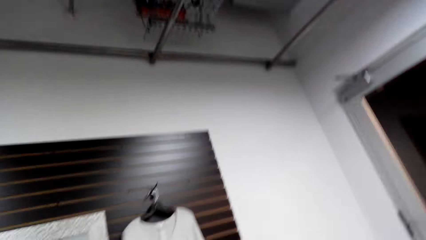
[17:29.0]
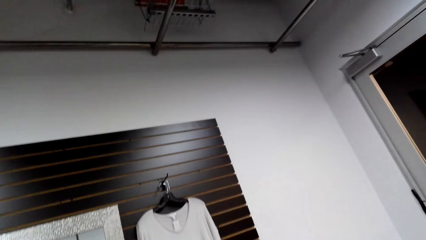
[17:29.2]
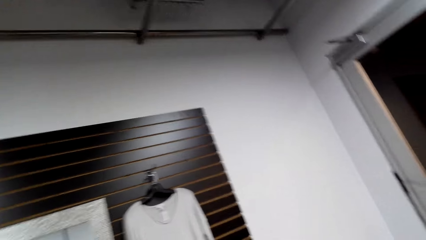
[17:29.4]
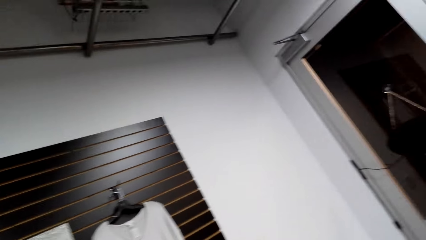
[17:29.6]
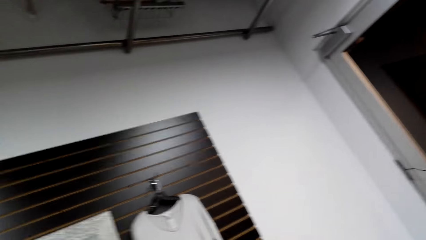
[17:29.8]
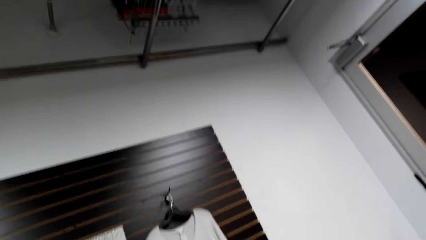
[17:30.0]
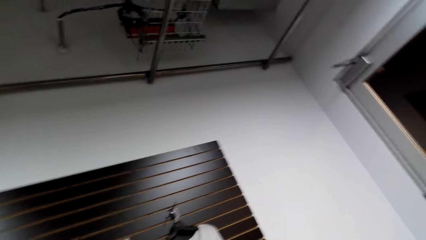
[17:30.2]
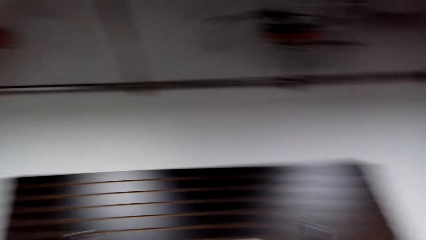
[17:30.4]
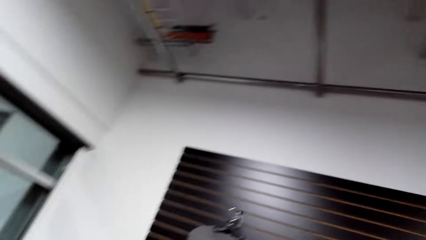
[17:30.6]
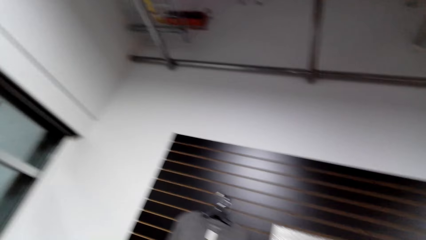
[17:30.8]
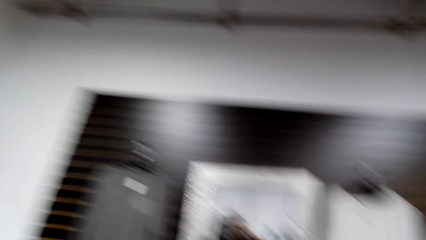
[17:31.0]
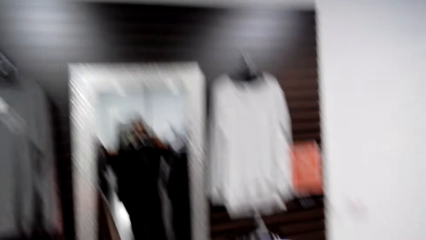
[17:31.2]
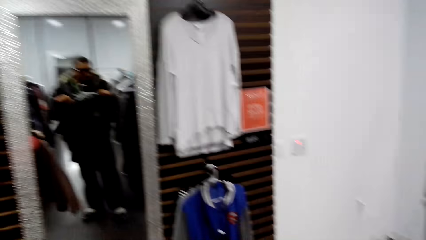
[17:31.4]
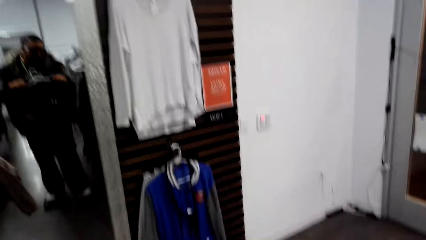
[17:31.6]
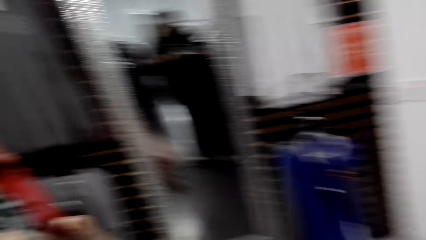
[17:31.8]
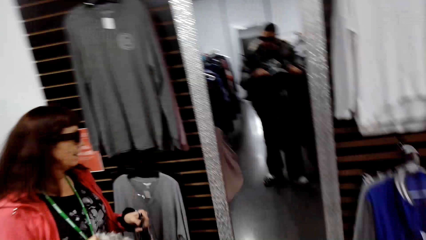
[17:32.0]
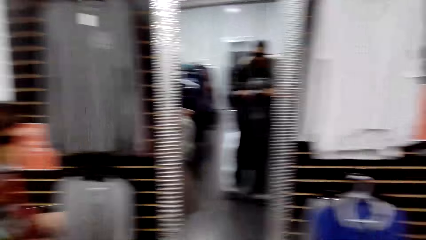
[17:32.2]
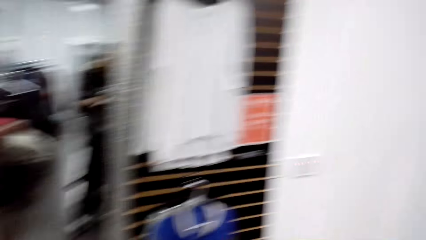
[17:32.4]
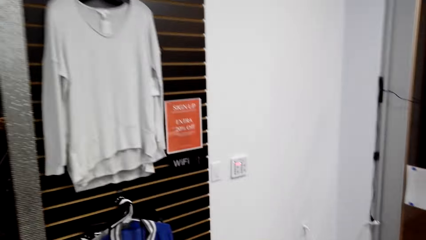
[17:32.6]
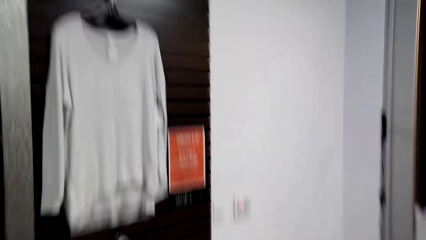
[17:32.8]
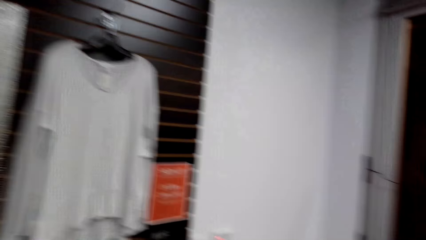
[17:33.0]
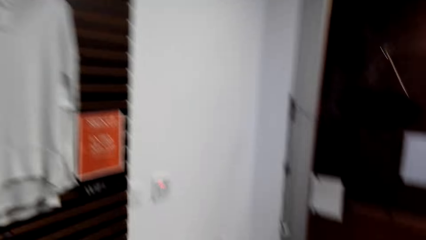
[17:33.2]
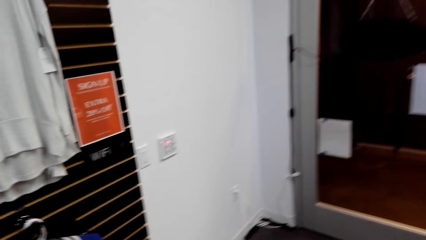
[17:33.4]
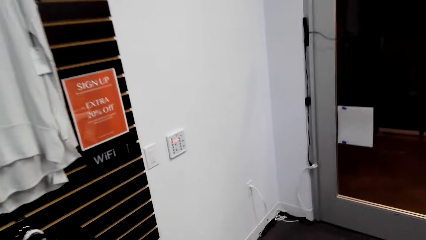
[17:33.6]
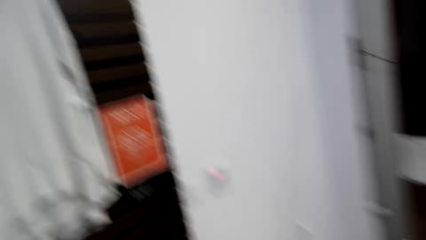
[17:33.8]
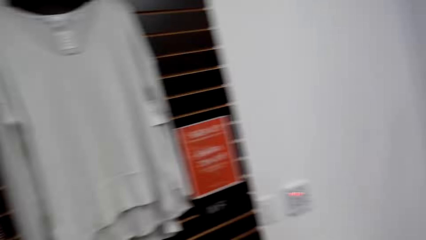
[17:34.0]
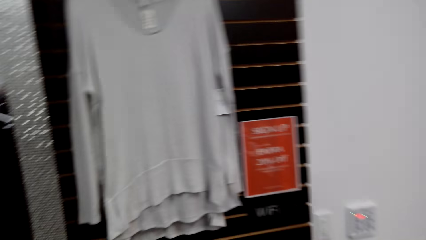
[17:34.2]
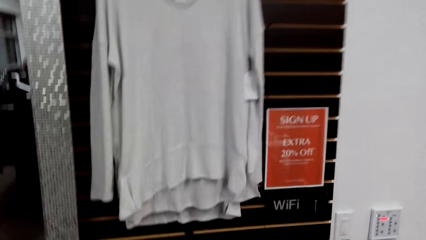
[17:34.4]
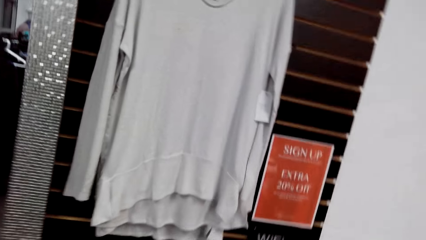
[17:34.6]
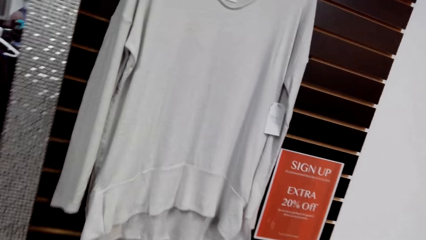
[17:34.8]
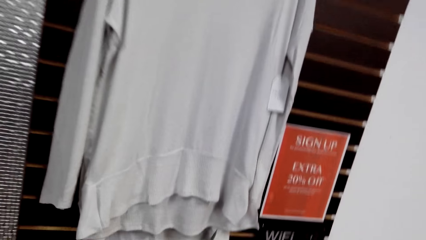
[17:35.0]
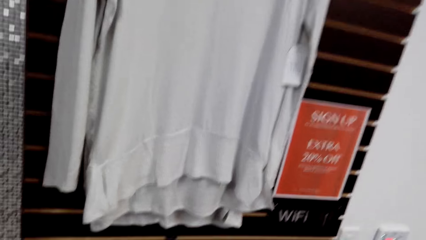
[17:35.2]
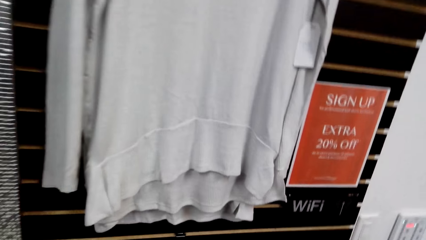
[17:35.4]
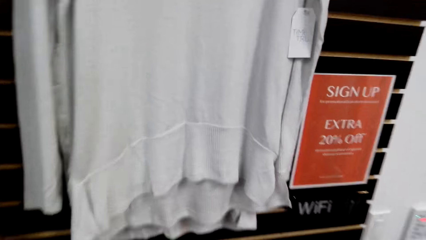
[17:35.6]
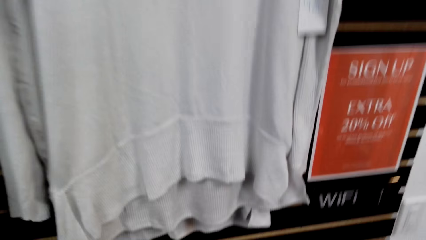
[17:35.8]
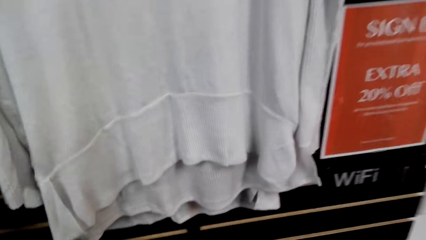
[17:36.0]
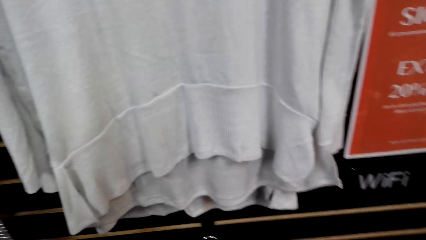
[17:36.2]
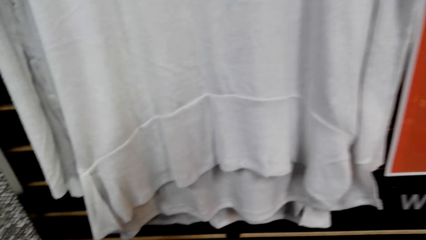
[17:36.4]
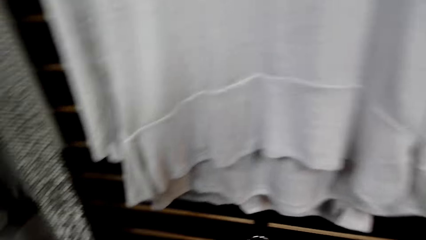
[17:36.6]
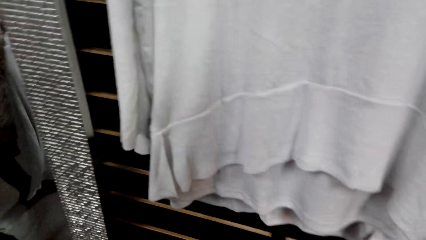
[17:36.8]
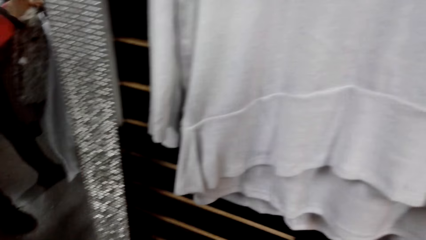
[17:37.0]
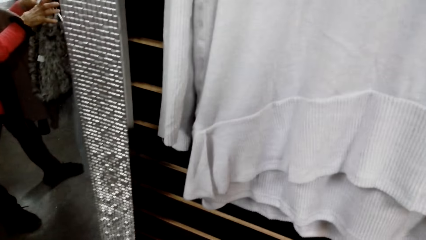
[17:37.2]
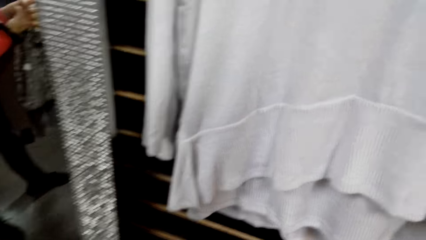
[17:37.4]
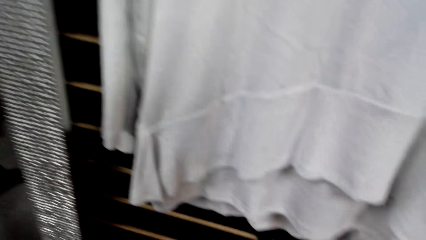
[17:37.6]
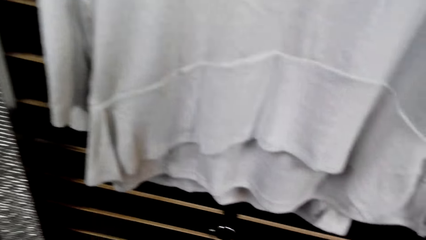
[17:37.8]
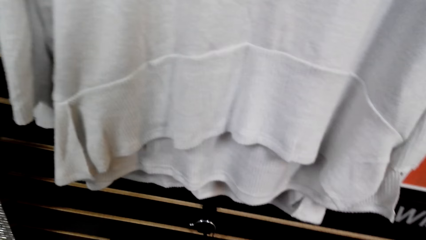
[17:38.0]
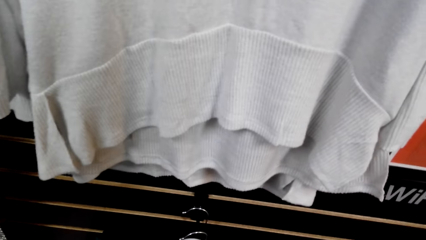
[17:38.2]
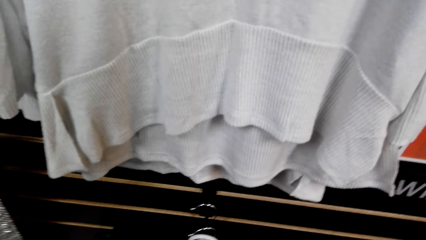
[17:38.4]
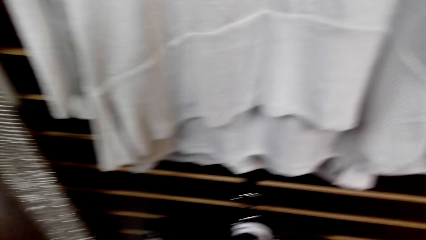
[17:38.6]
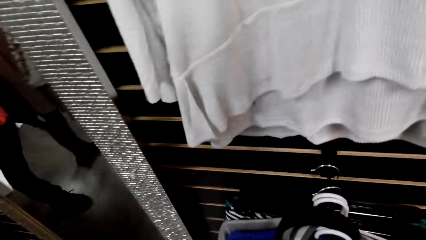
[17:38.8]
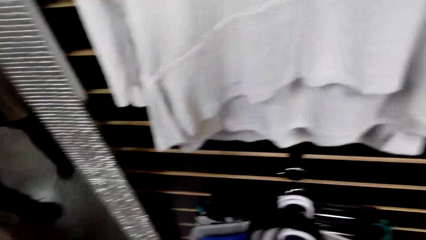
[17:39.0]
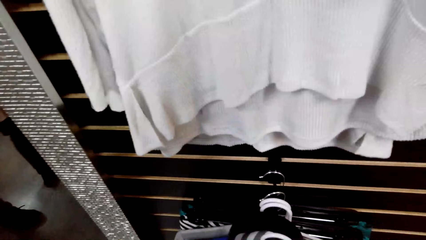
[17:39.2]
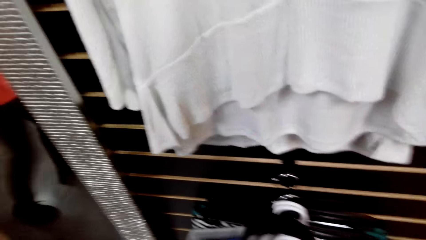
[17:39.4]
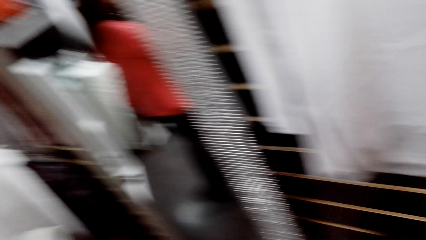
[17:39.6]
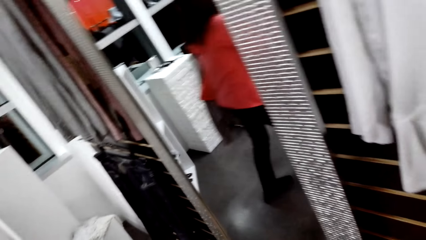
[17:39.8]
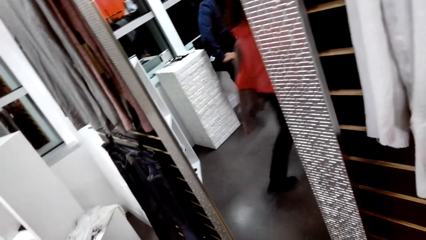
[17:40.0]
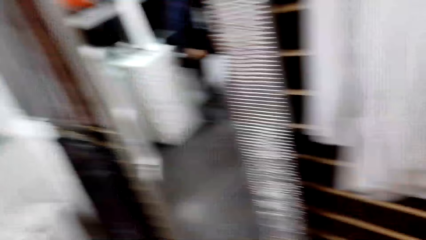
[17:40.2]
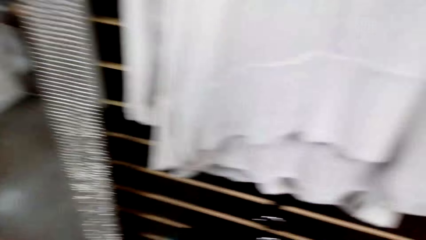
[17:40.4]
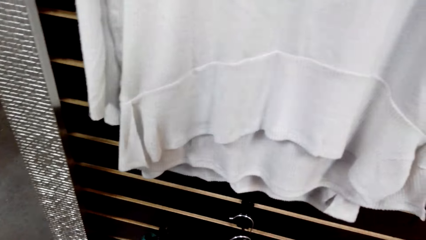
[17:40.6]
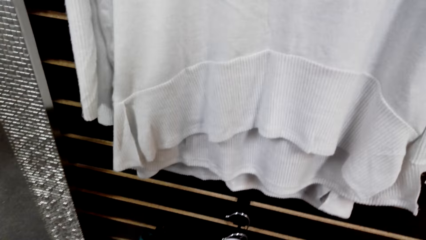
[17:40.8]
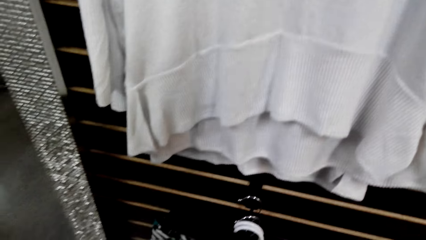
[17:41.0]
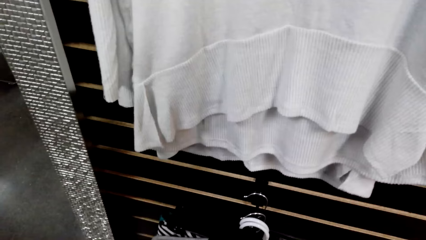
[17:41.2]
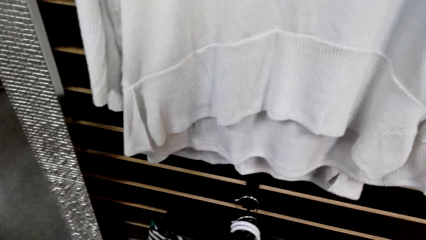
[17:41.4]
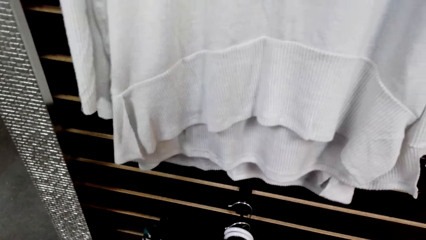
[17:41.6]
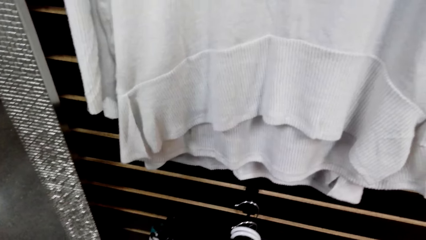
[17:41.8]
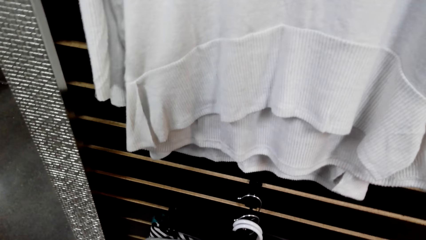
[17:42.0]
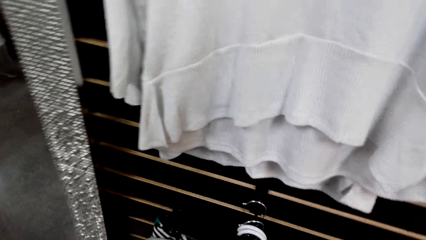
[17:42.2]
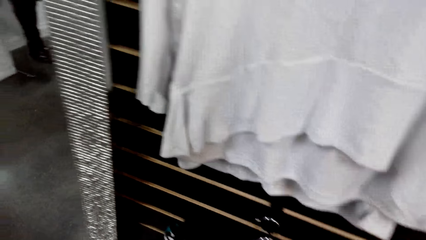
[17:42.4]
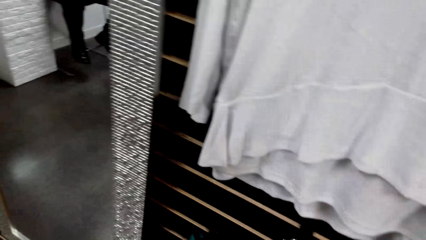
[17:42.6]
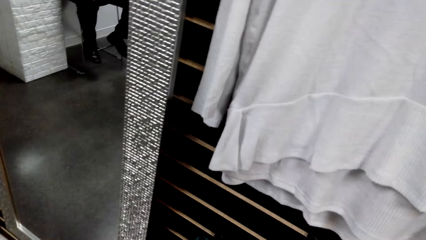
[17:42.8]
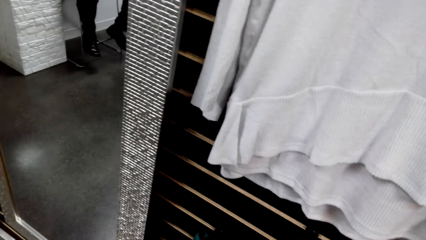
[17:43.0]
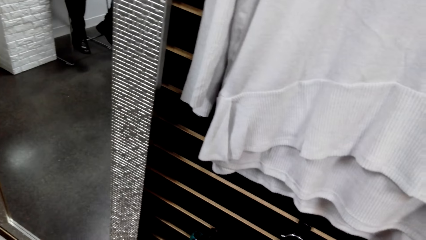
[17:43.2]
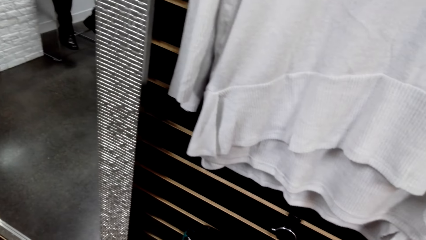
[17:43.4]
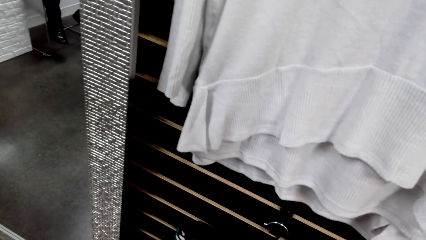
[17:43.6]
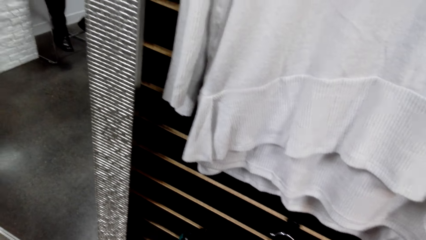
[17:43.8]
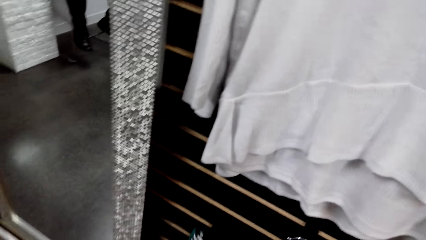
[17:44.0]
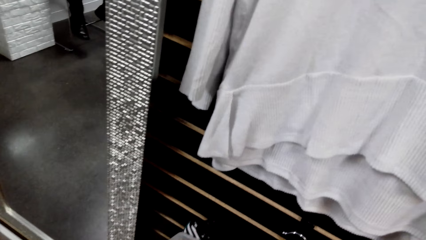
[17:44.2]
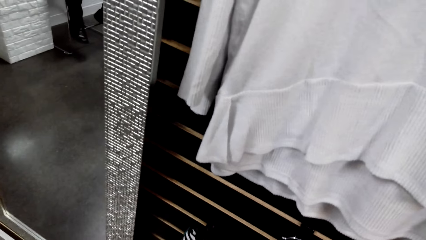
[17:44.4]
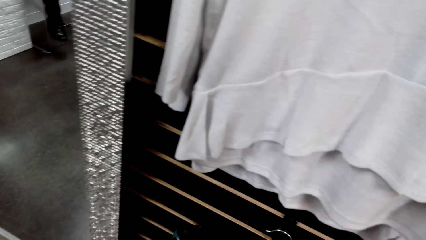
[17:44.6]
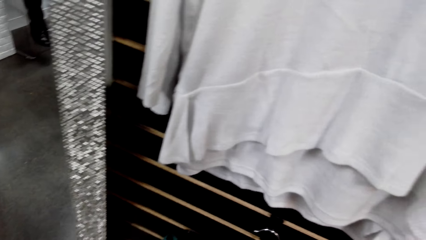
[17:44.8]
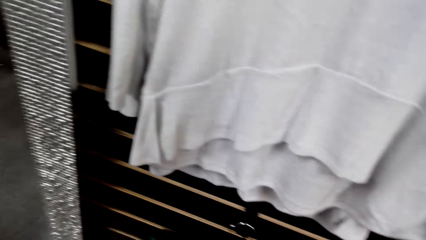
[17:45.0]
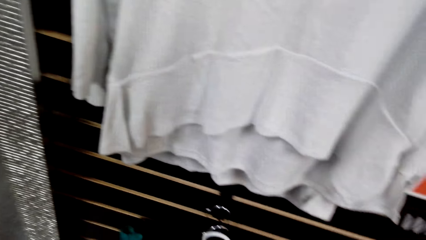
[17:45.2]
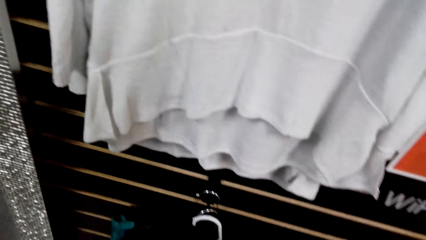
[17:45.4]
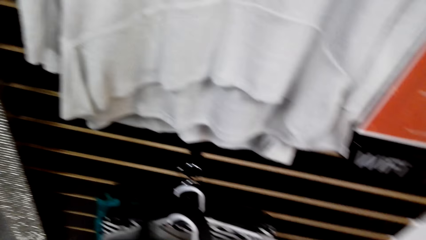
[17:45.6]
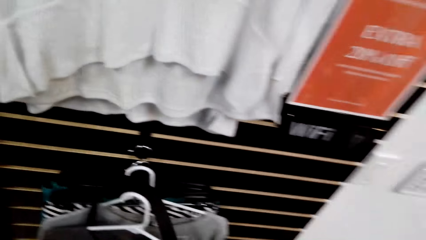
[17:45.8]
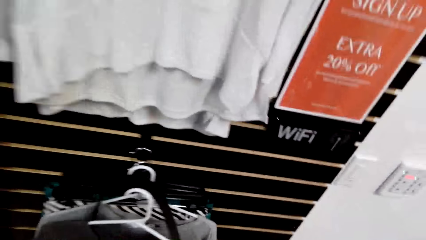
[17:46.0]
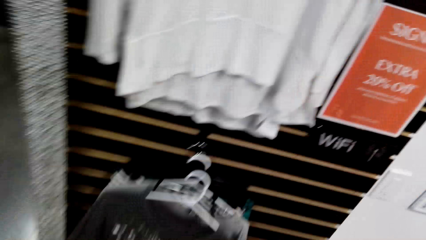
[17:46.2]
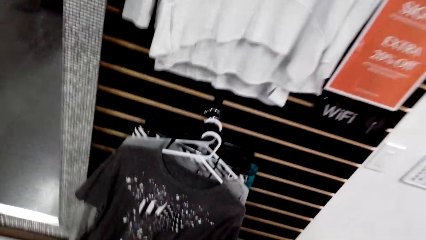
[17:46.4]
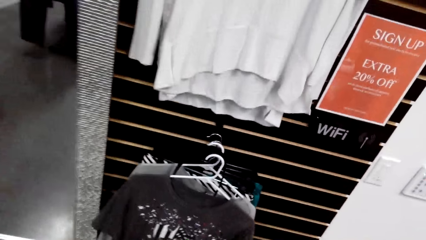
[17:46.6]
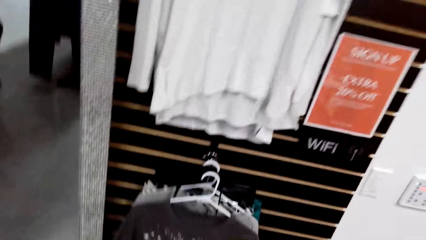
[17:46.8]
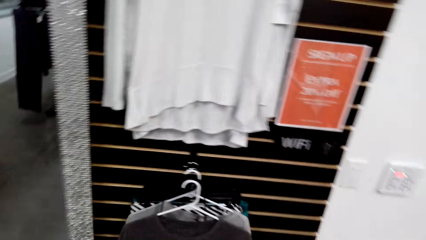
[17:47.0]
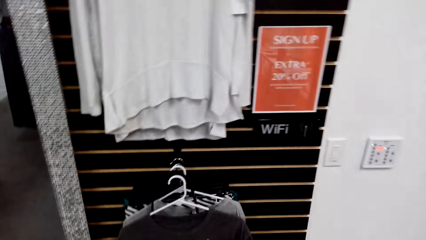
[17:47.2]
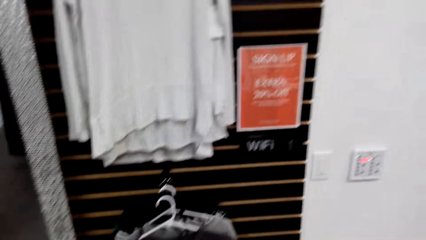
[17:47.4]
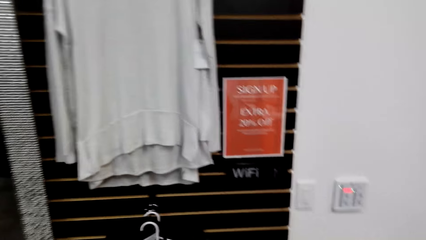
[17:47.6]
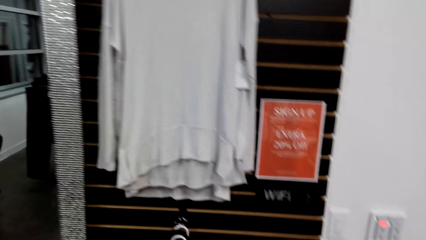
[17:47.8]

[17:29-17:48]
The camera wearer dialogues with a person. They walk around the clothing store. They dialogue with the person.
